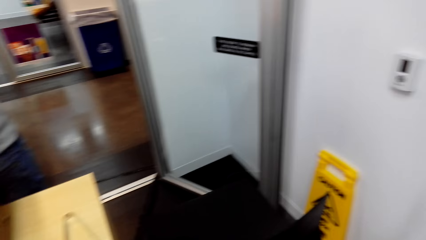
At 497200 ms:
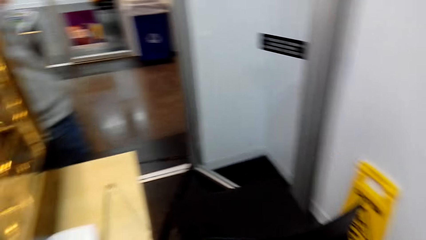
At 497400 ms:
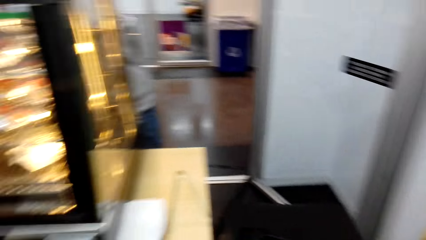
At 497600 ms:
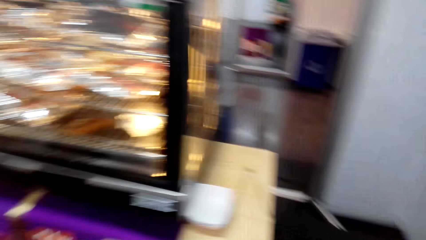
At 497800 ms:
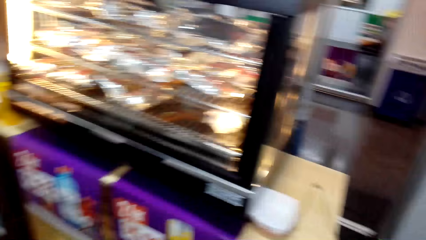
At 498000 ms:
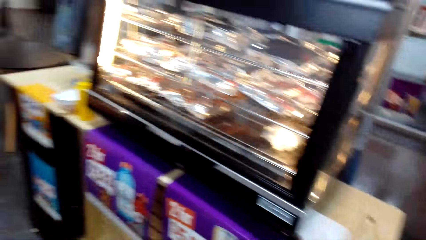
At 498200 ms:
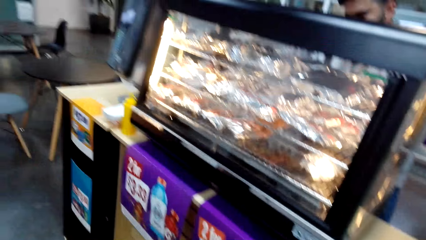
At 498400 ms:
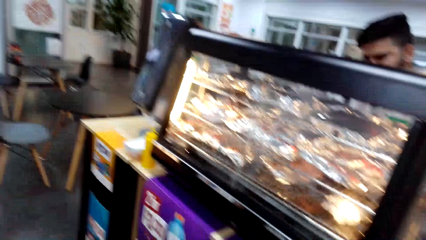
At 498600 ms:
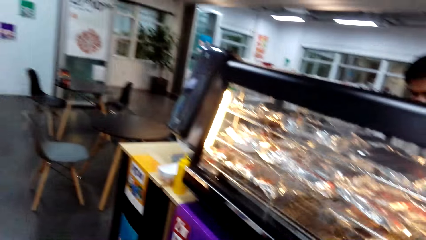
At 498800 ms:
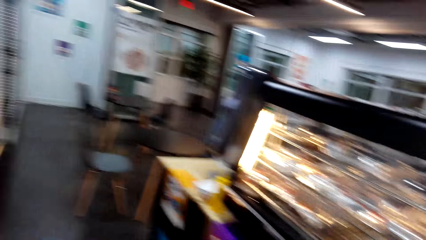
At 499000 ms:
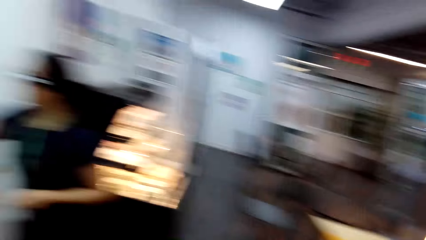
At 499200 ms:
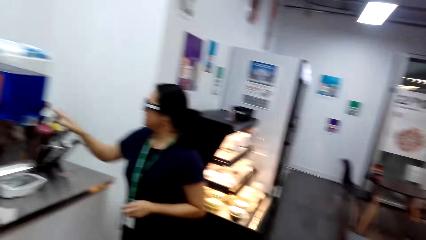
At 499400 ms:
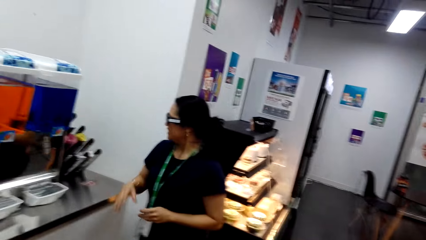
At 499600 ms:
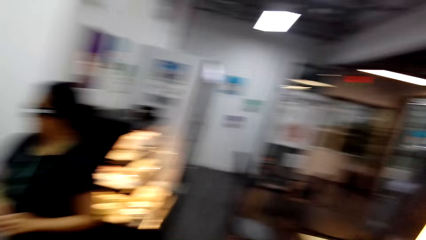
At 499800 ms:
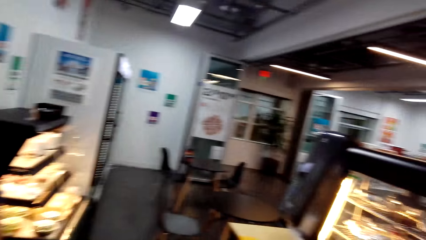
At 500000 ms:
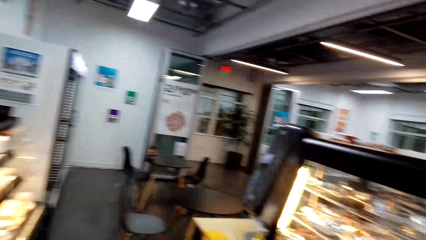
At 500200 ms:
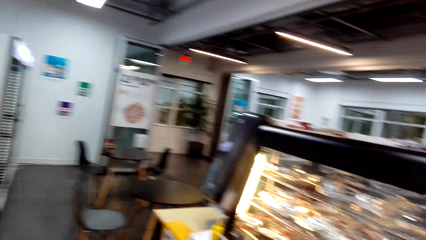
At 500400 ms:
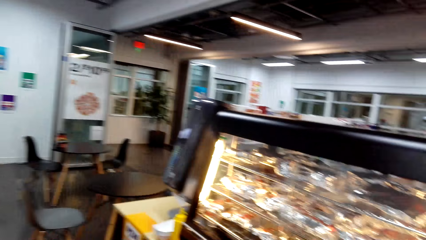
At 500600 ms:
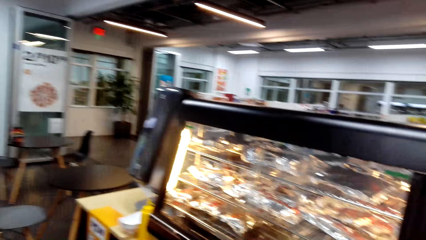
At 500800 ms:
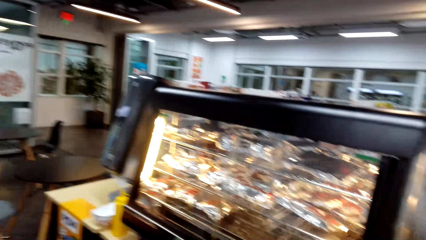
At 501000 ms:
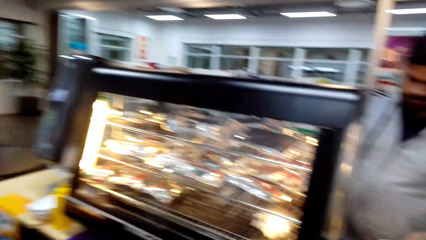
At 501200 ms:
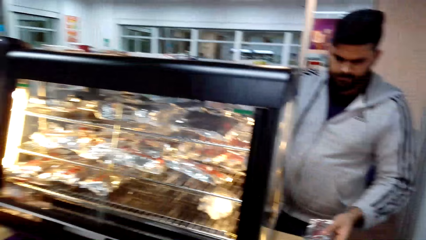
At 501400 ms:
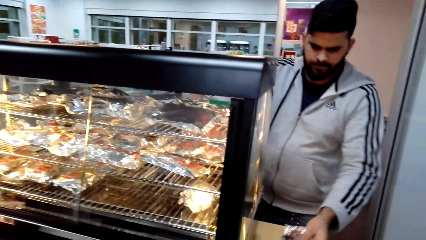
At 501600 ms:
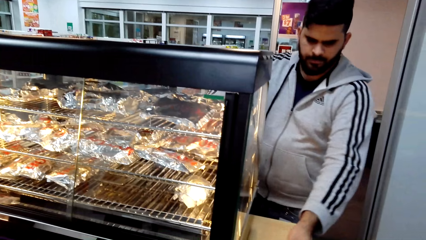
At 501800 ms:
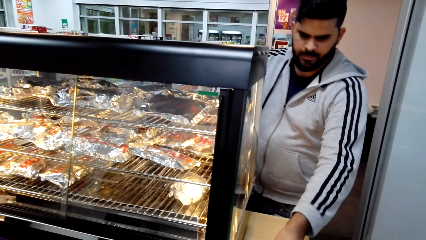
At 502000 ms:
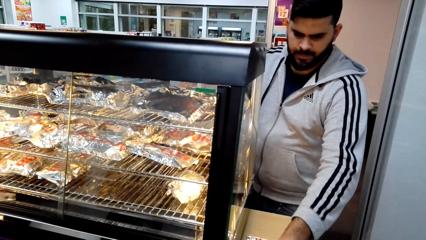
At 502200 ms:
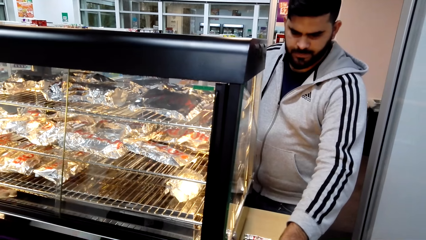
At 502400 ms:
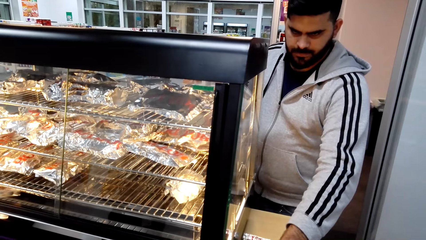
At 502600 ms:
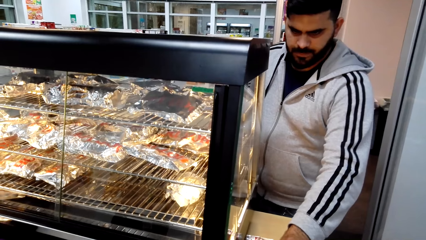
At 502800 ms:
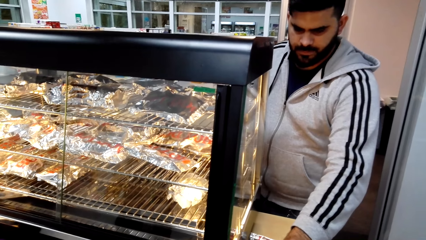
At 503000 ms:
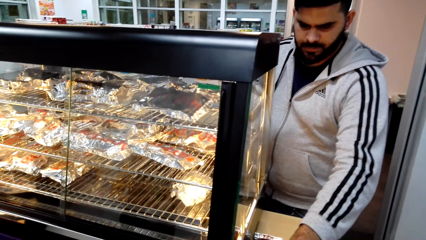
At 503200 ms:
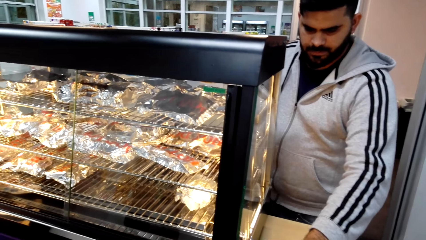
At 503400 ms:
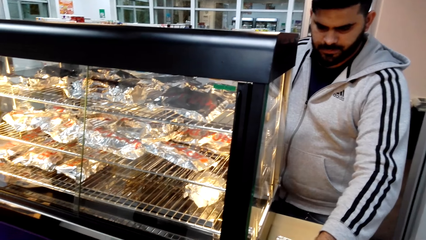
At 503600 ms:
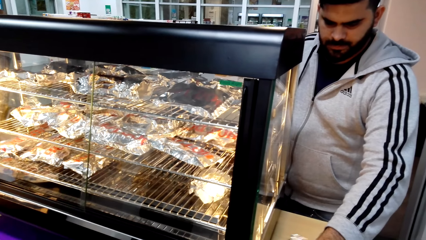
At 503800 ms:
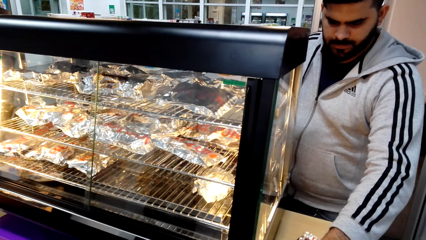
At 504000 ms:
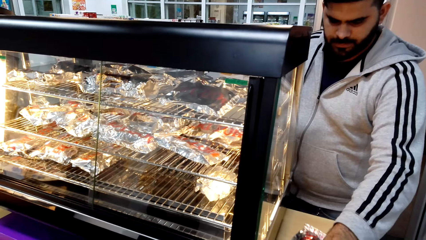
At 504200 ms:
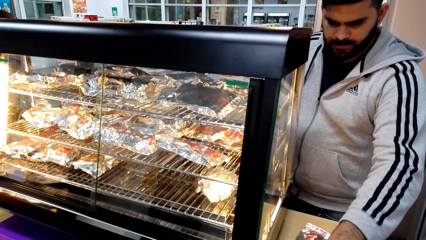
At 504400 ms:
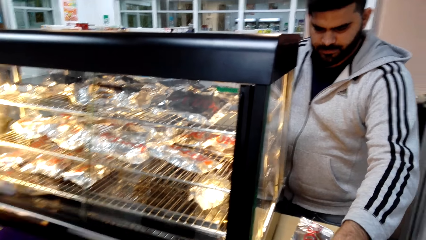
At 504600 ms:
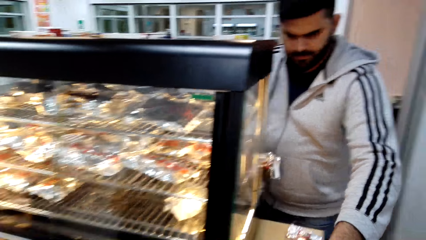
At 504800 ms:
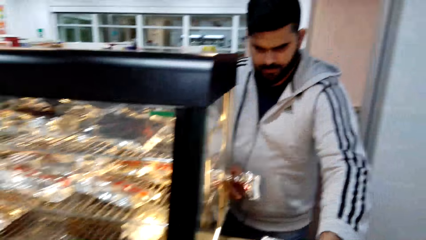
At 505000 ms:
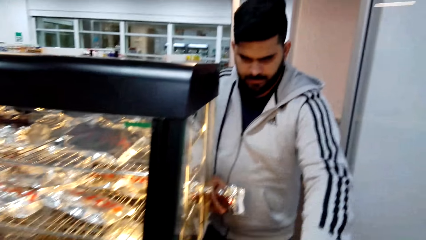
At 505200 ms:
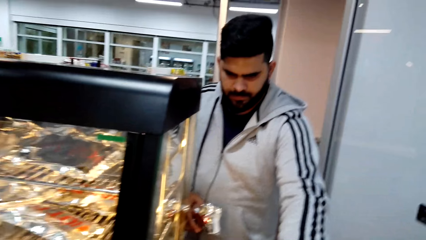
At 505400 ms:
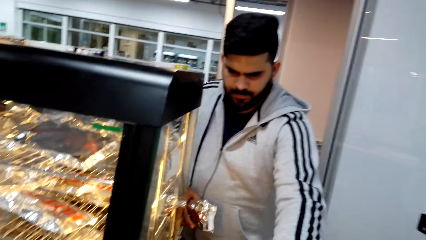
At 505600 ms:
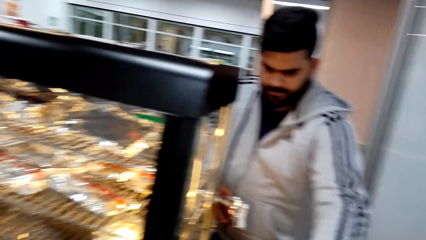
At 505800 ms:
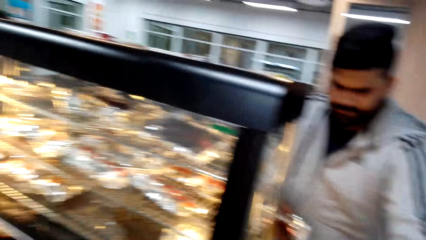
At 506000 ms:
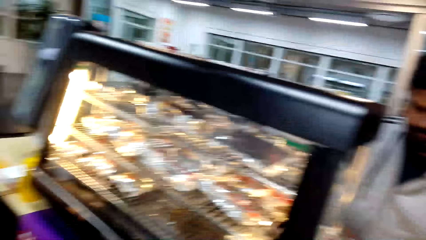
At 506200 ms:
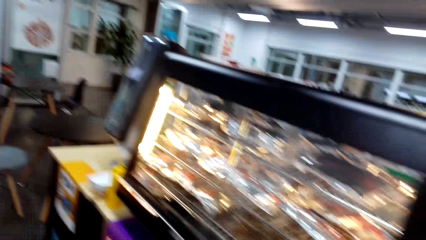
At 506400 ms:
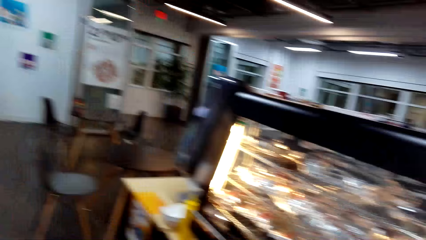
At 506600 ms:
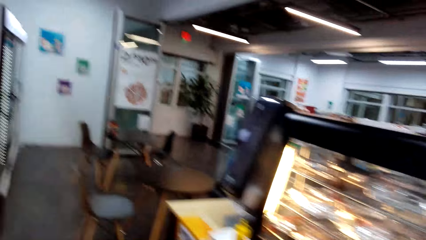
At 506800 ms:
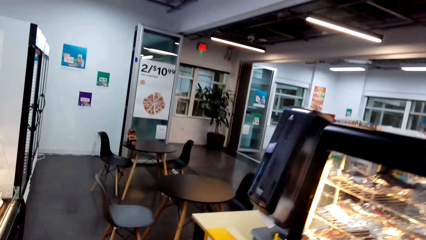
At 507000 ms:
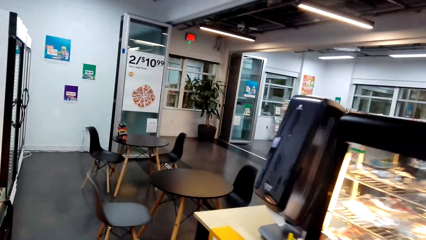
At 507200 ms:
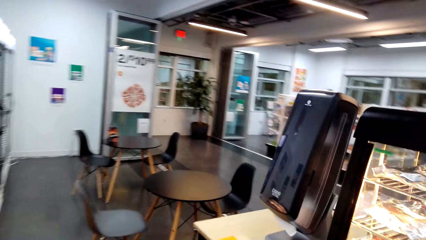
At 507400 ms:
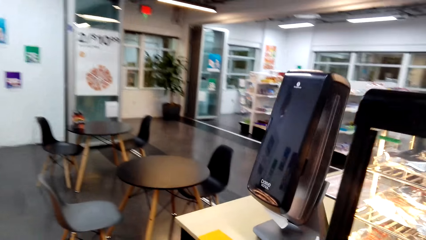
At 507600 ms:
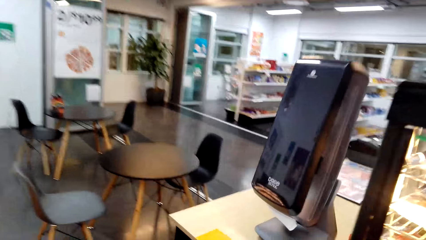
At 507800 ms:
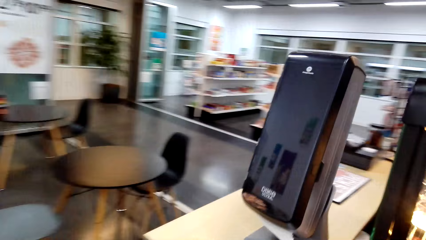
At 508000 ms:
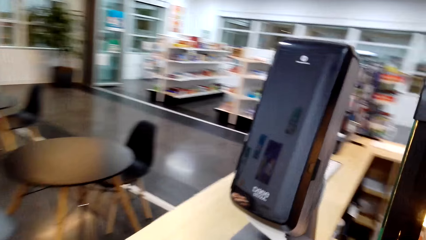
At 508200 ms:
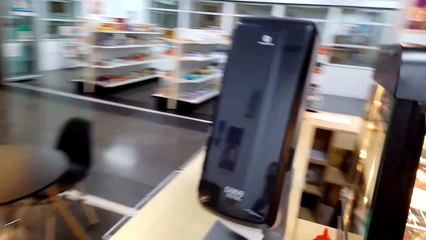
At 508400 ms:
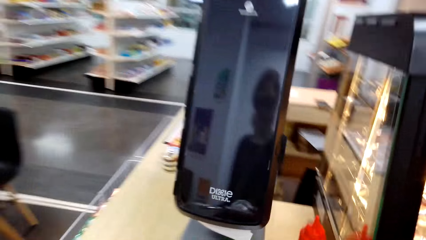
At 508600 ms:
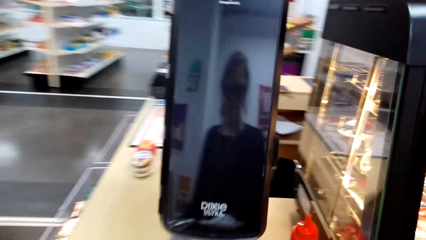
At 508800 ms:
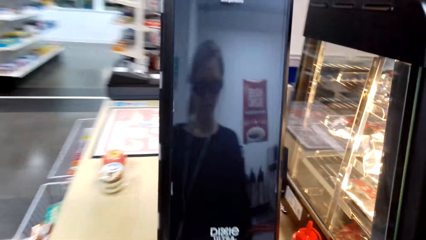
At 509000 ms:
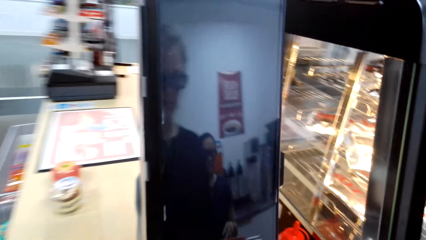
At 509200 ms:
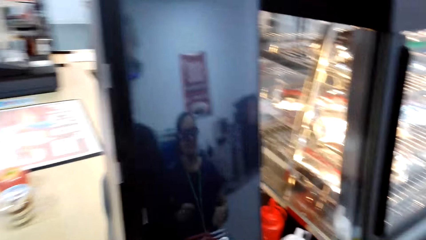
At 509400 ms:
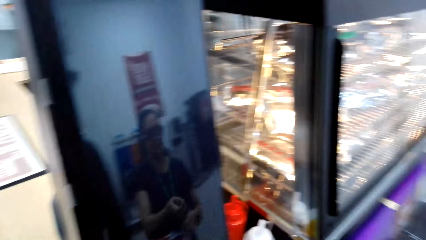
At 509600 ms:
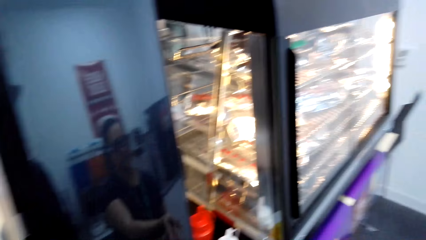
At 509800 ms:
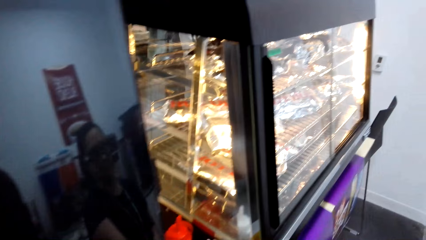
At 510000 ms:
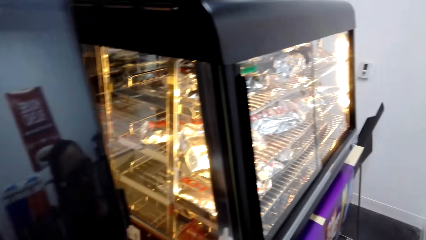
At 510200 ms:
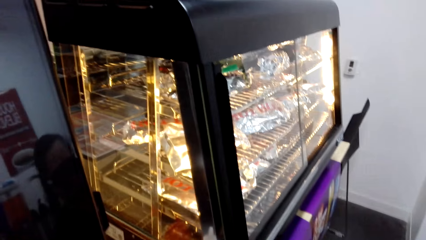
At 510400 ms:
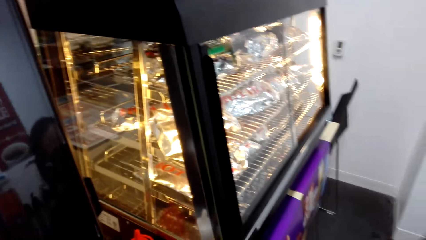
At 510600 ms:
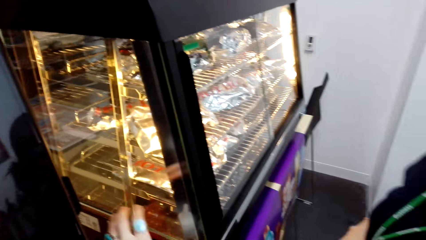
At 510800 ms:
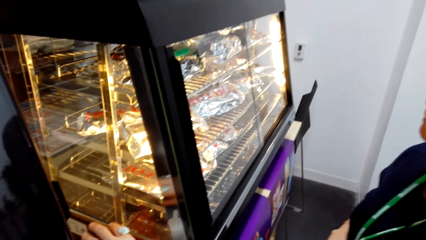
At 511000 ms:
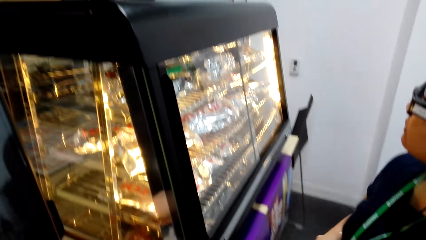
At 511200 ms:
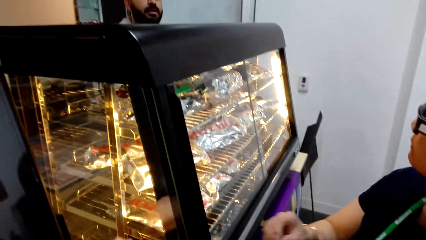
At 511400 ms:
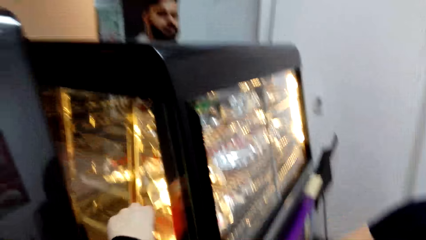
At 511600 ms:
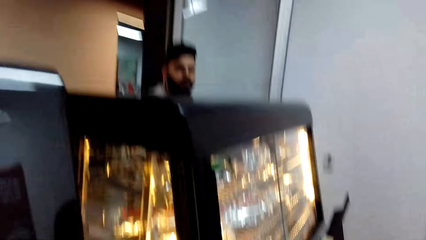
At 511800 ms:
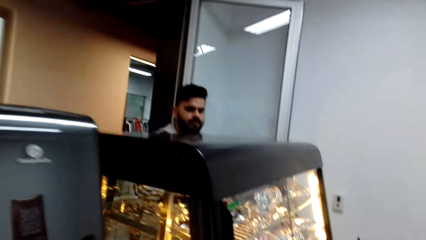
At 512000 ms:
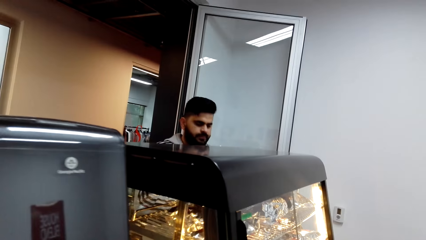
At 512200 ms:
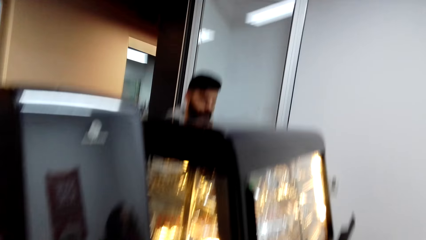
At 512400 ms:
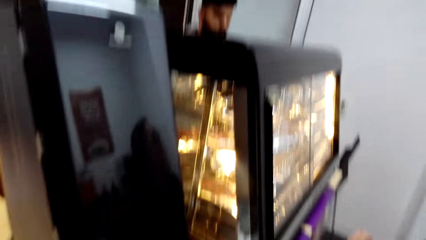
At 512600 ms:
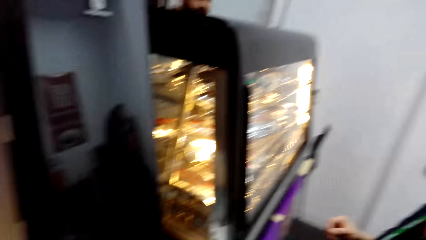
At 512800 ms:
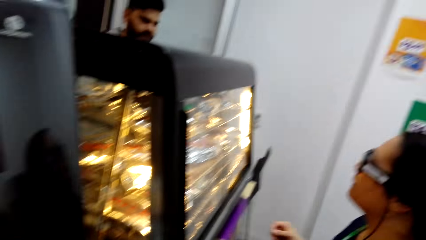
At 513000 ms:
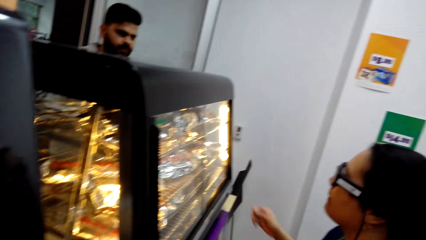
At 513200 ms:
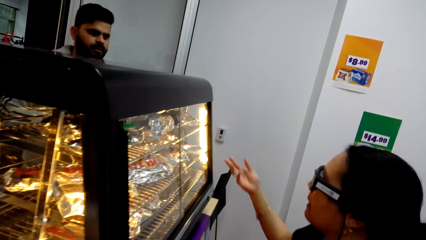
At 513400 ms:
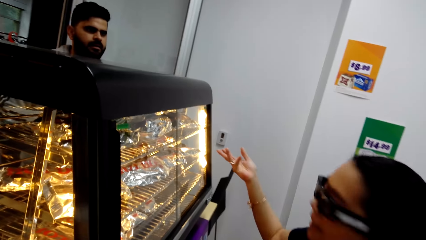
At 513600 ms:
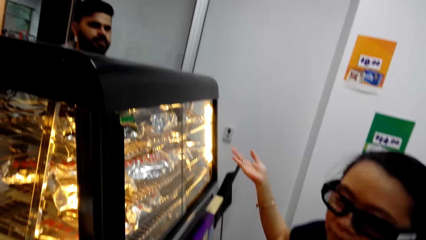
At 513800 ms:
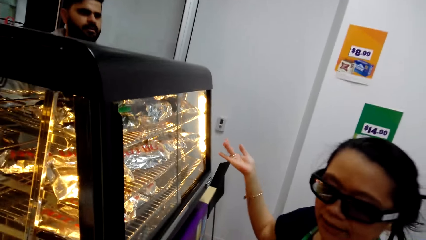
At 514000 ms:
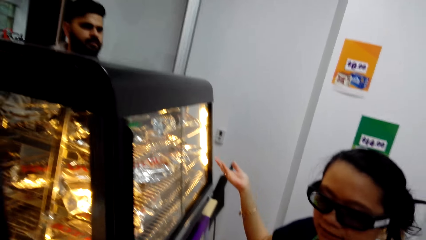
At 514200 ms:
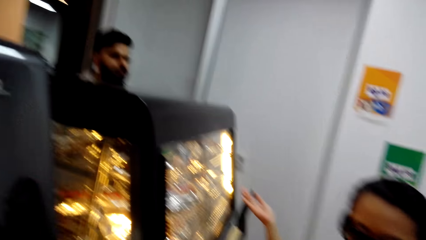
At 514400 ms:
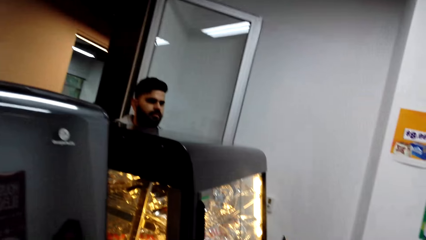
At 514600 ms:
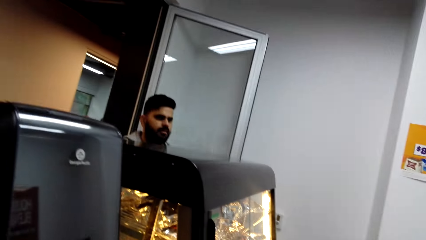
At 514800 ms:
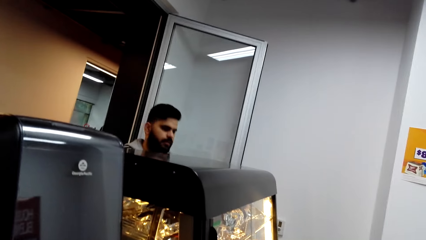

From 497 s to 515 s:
The camera wearer picks up the hot dog from the counter. They talk to the cashier. They look around. The woman talks to the camera wearer. The camera wearer looks at the woman. They look around. They look at the cashier. They talk to the cashier. They walk and look around. They stop walking and talk to the woman. They put the hot dog on the counter. The woman talks to the camera wearer. The cashier talks to the camera wearer. The woman talks to the cashier. The camera wearer talks to the cashier.
